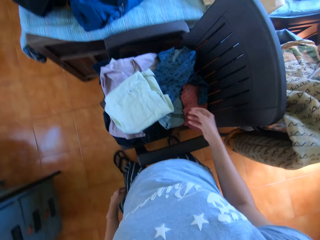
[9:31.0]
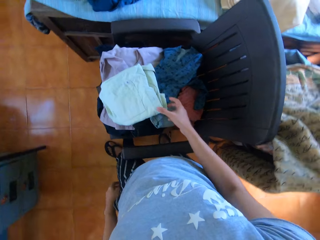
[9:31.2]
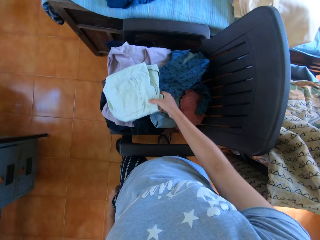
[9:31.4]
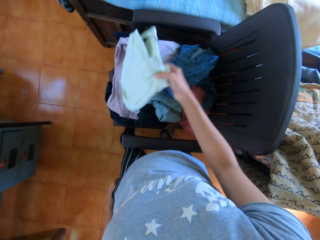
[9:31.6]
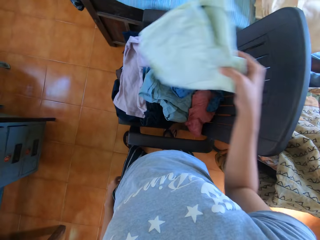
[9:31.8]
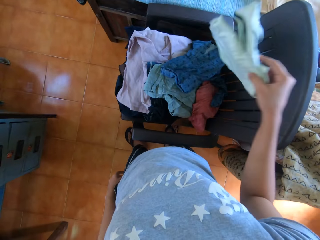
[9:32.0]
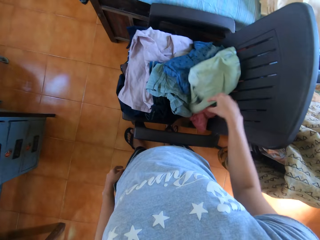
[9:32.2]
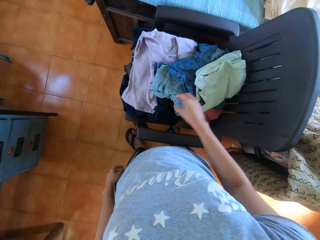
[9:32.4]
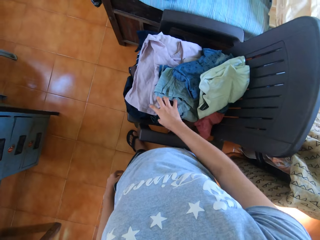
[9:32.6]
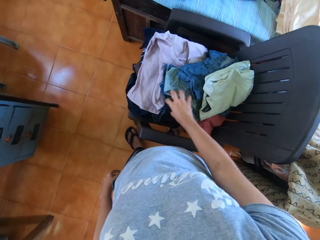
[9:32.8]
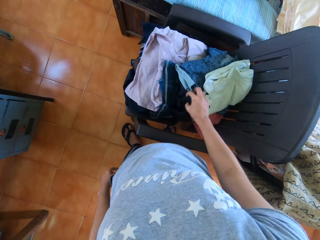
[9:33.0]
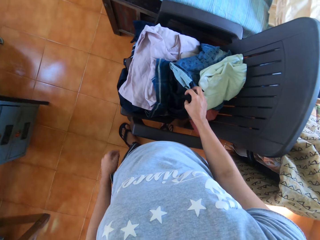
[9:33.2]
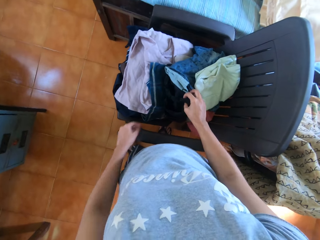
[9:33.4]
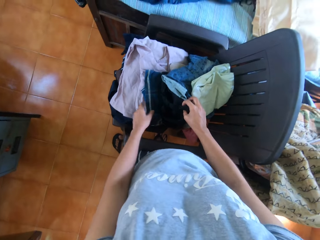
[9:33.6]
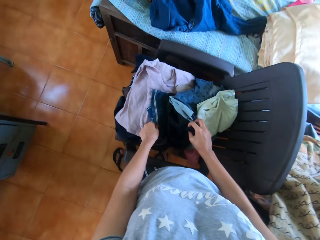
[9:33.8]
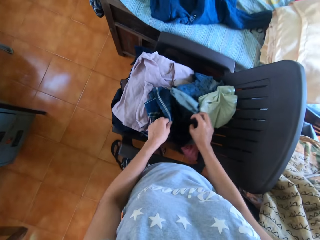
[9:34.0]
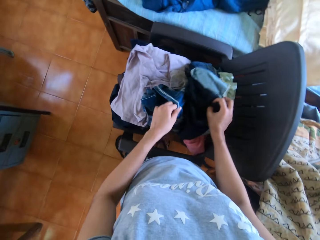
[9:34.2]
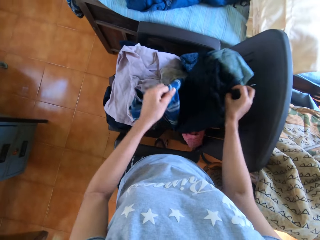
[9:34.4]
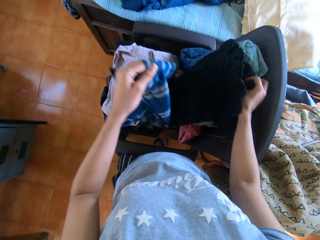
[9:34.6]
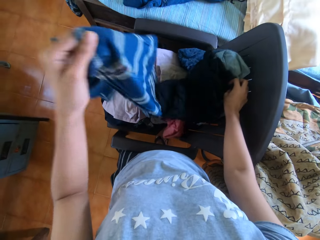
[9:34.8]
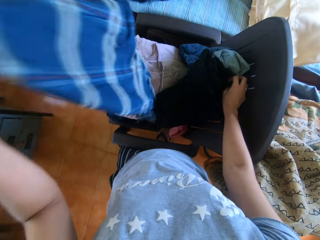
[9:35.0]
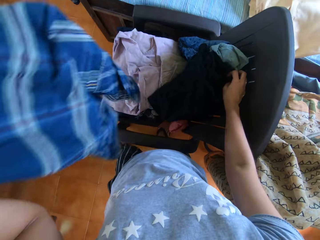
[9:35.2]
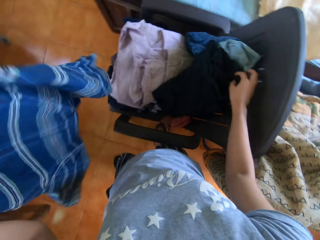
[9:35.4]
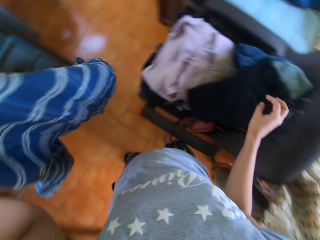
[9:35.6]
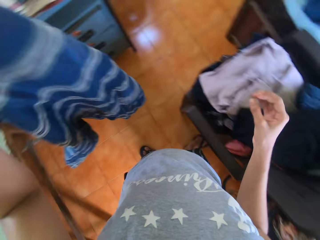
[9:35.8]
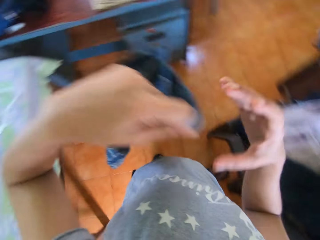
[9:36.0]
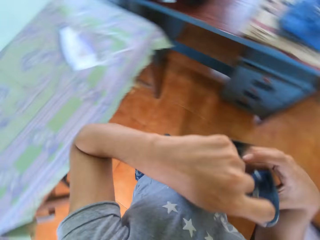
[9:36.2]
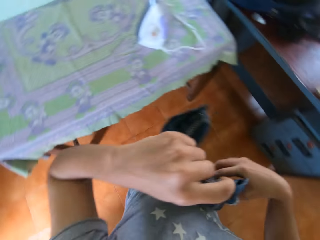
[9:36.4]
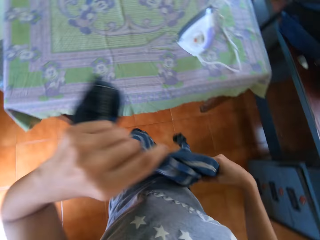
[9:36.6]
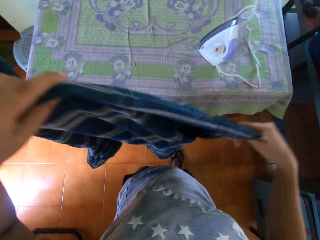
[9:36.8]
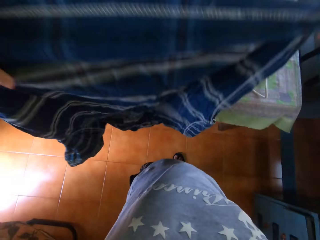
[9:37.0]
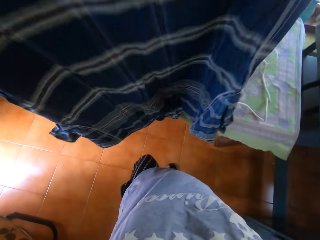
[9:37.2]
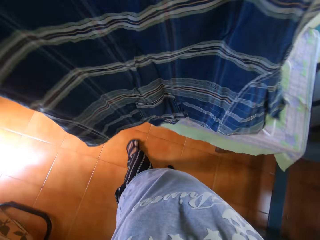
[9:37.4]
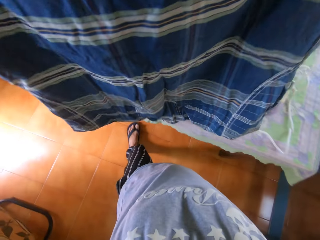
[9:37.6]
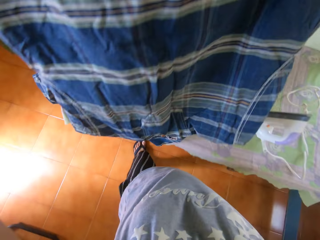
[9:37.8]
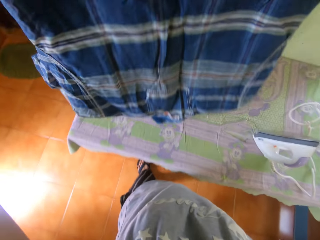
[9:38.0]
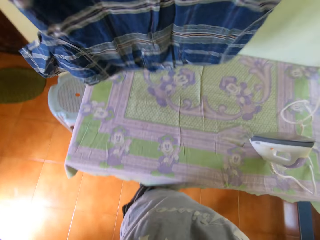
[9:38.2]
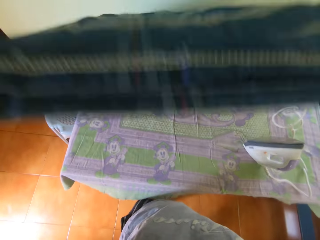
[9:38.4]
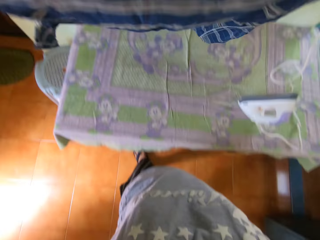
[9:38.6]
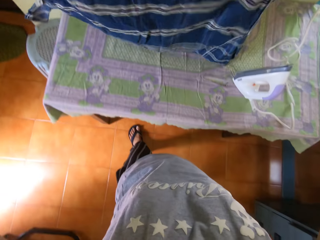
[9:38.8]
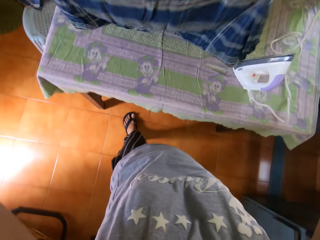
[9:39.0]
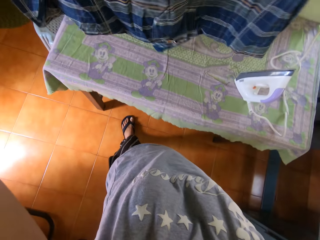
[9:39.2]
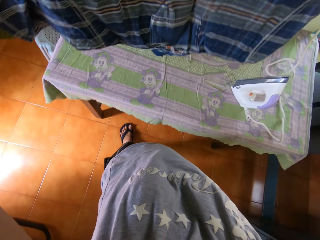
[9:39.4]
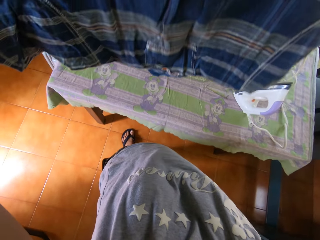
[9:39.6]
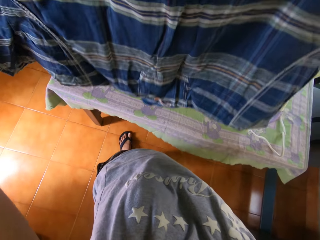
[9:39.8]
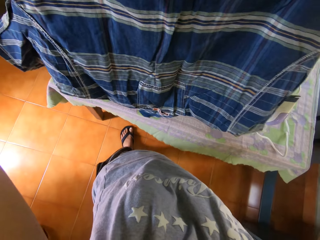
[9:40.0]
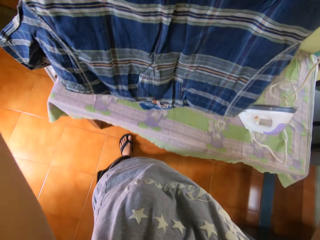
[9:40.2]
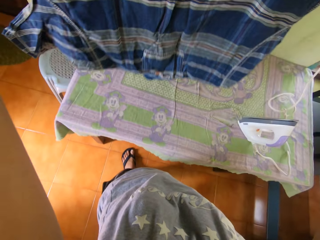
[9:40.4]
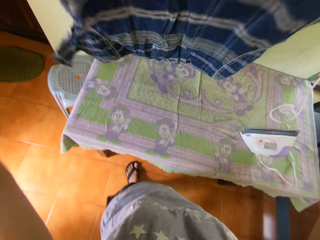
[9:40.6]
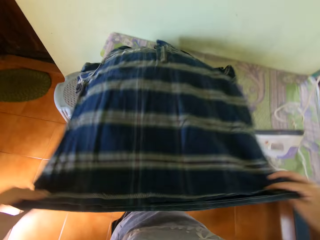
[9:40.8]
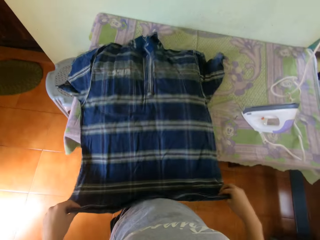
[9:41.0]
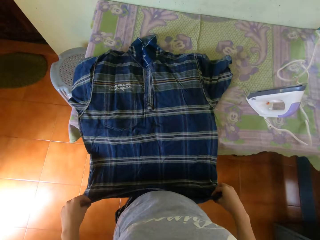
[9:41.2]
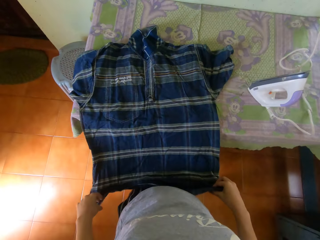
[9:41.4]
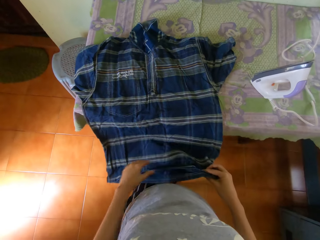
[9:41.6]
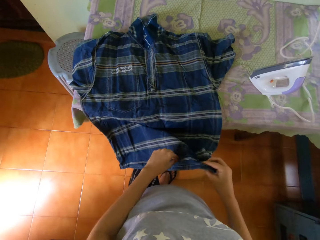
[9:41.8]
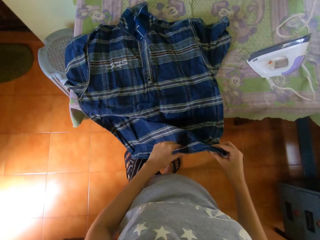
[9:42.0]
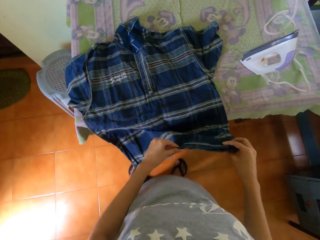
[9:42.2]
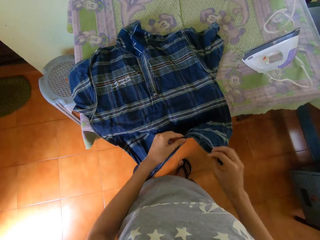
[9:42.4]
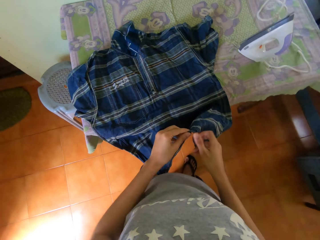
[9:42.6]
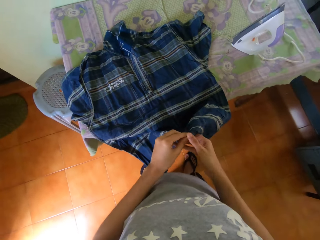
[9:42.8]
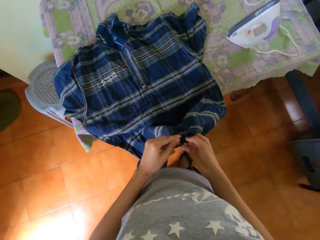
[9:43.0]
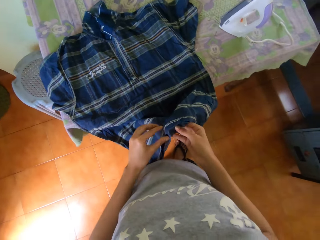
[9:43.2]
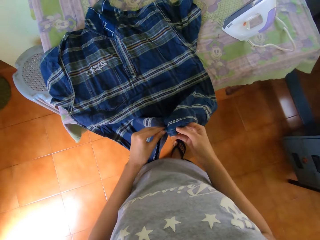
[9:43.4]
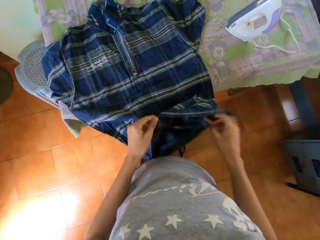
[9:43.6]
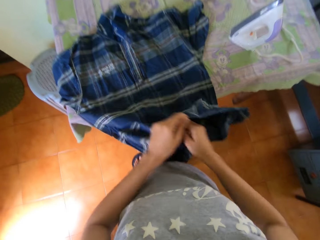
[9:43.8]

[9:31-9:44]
The camera wearer walks towards the chair. He picks a shirt from the pile of shirts on the chair with his right hand. He drops the shirt in his right hand on the pile of shirts on the chair. He picks a shirt from the pile of shirts on the chair with his left hand. He lifts the shirt. He holds the shirt in his hands. He spreads the shirt in his hands on the ironing-board. He places the shirt on the table.

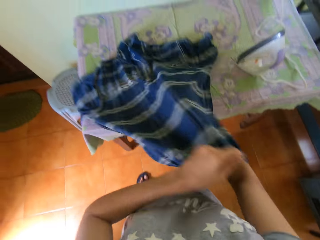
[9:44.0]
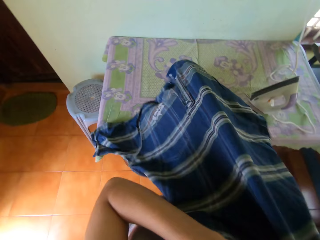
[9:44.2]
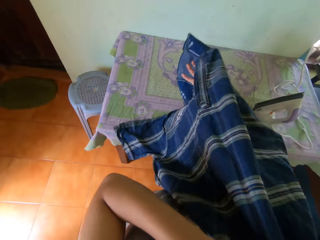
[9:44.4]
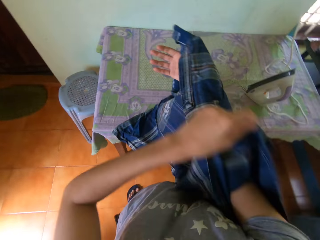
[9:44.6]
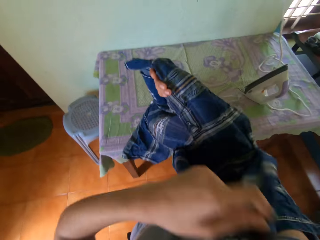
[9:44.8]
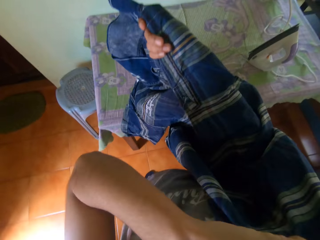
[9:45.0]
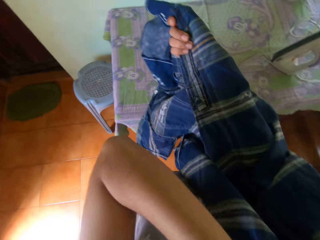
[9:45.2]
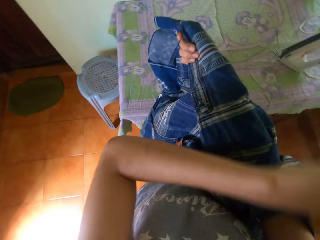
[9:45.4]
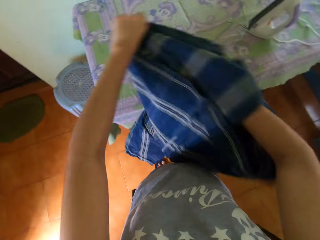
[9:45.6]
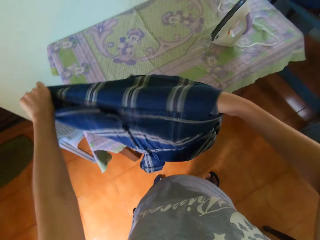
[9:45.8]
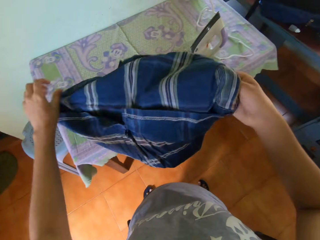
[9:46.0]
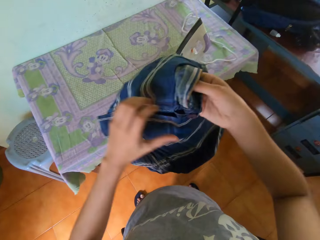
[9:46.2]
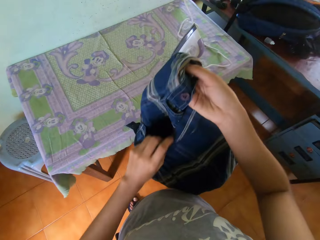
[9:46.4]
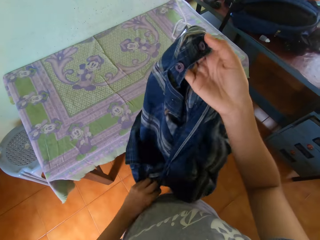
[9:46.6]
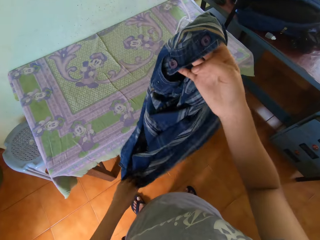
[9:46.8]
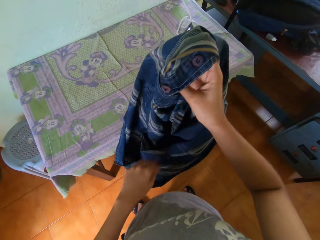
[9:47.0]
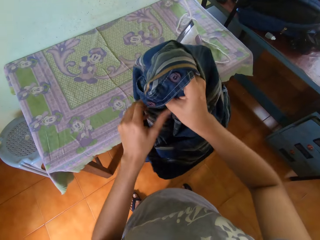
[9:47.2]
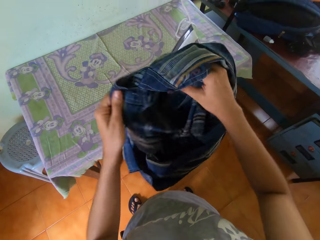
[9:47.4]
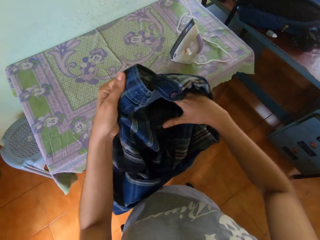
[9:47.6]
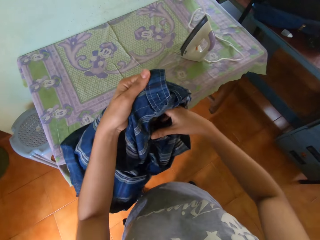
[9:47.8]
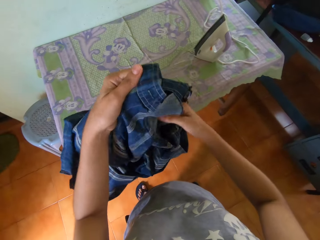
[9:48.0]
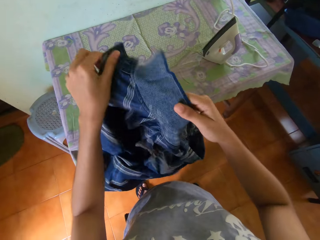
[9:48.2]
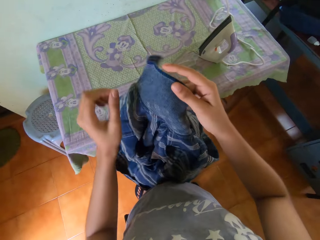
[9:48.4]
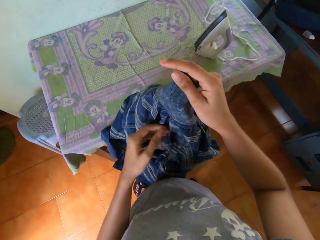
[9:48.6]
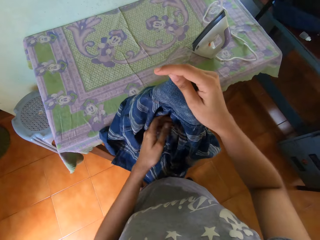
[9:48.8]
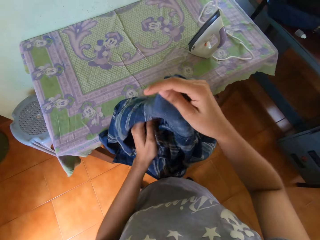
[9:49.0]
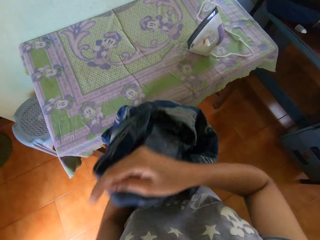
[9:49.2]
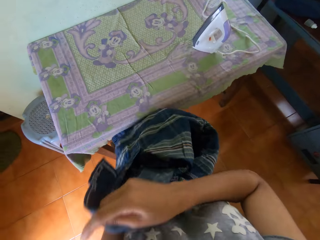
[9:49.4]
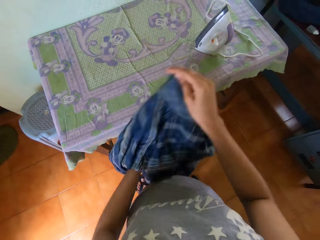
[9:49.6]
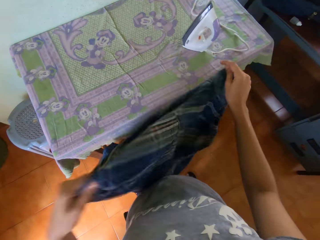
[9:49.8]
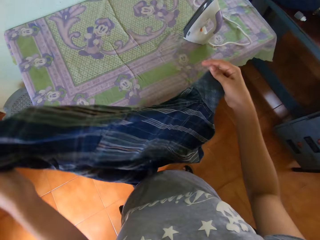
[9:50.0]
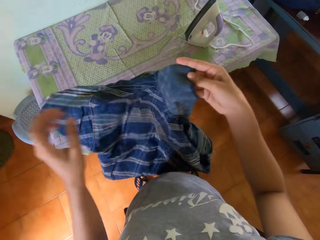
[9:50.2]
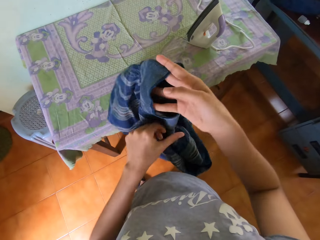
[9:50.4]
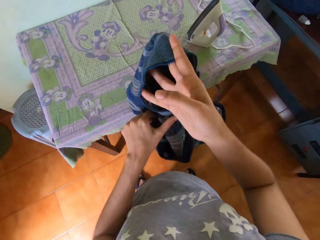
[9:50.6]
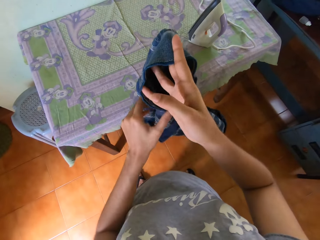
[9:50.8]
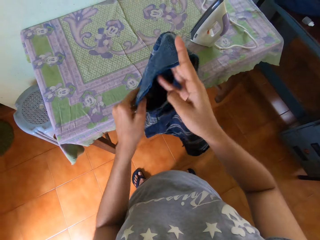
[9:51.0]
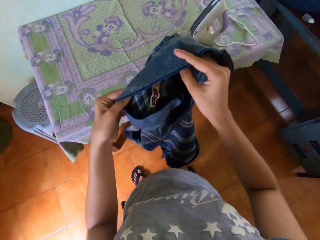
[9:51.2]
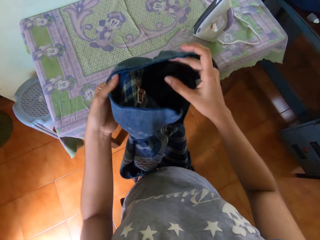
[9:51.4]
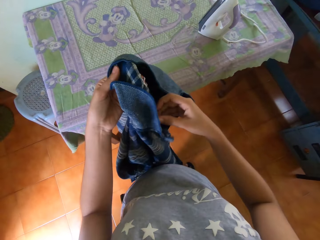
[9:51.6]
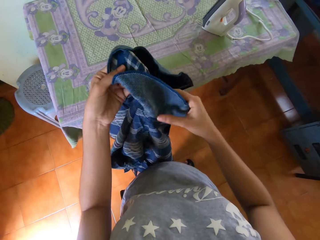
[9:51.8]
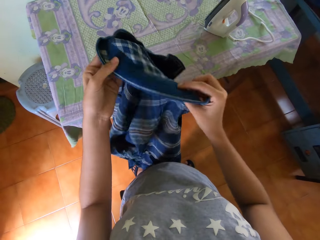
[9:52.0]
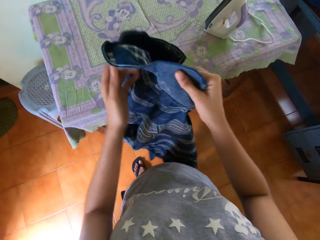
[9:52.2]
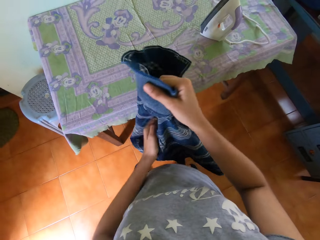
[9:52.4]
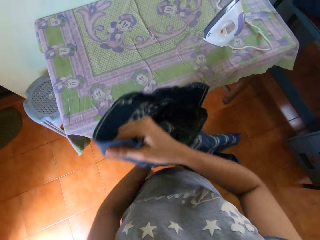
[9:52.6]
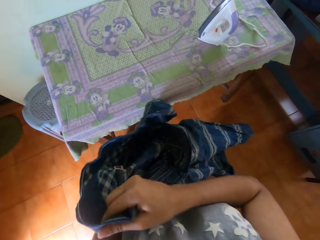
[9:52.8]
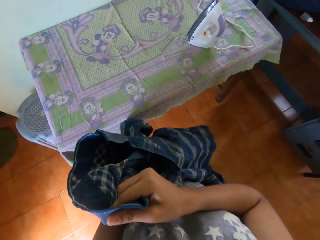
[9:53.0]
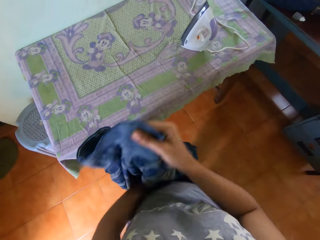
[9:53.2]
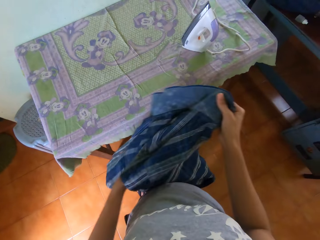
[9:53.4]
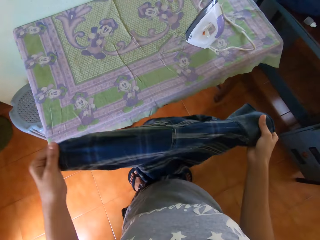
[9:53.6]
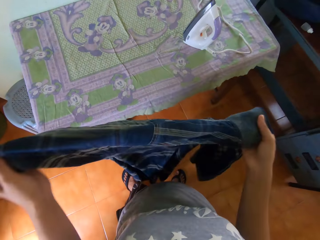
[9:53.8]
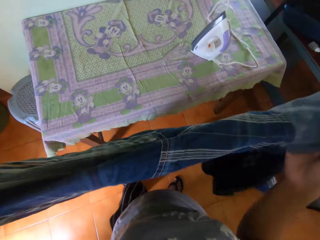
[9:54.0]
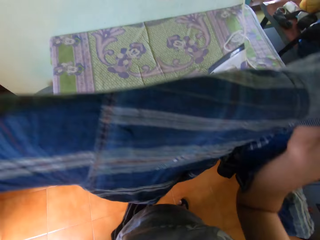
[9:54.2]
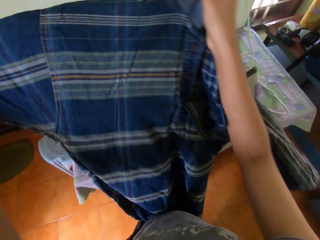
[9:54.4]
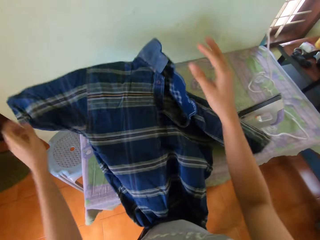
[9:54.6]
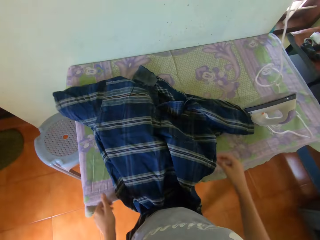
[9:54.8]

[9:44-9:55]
The camera wearer turns the shirt inside-out with his hands. He lifts the shirt.
